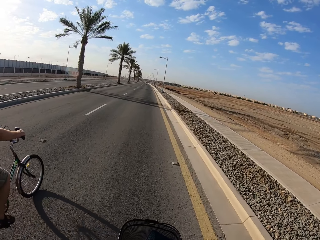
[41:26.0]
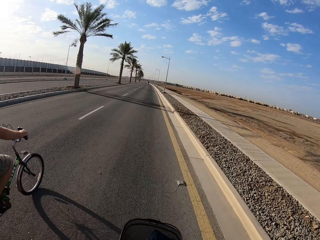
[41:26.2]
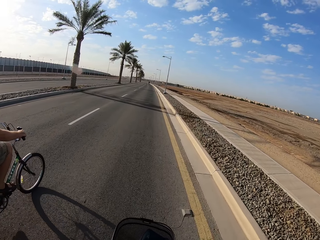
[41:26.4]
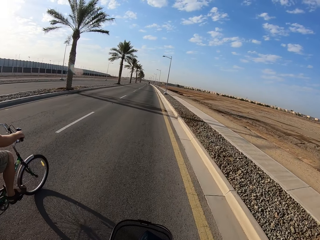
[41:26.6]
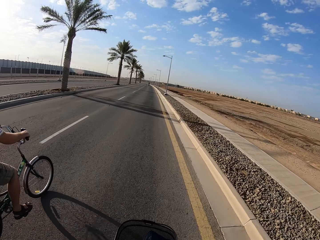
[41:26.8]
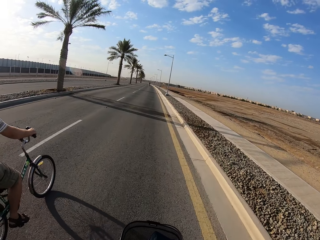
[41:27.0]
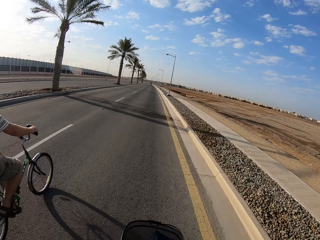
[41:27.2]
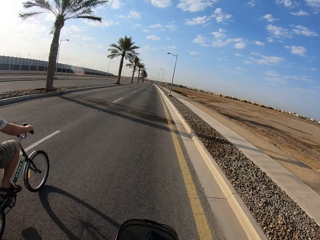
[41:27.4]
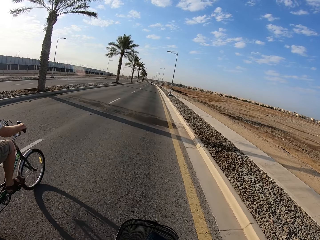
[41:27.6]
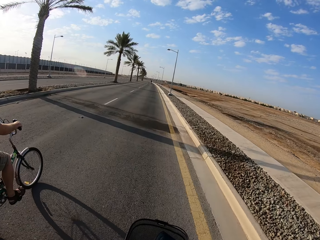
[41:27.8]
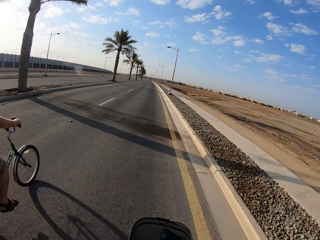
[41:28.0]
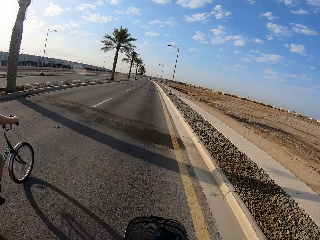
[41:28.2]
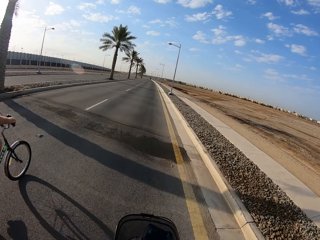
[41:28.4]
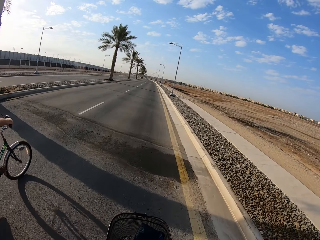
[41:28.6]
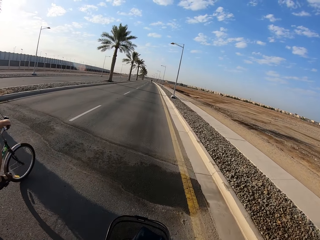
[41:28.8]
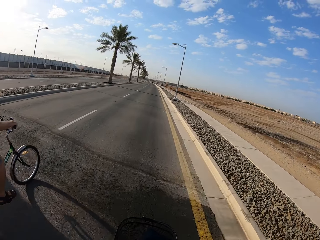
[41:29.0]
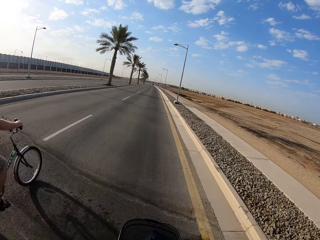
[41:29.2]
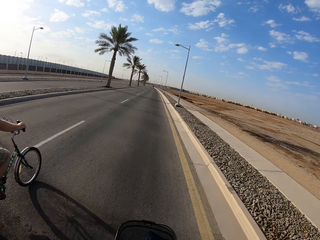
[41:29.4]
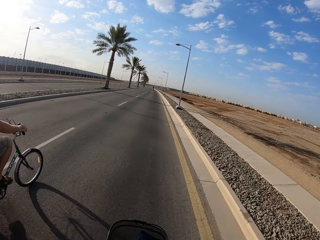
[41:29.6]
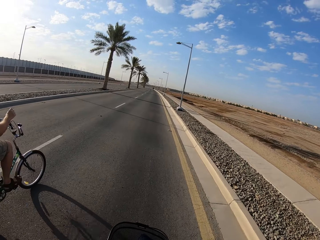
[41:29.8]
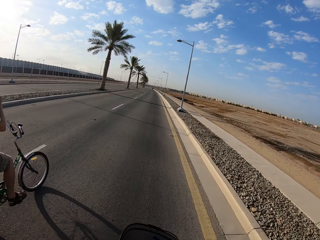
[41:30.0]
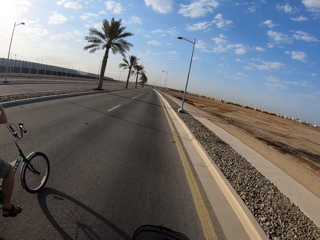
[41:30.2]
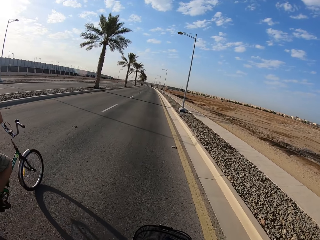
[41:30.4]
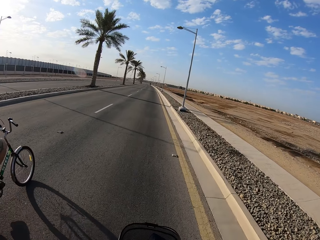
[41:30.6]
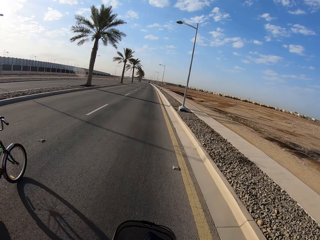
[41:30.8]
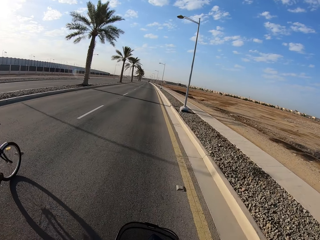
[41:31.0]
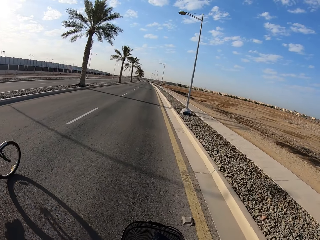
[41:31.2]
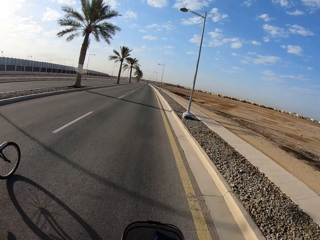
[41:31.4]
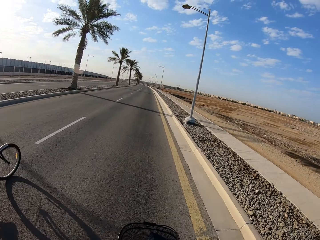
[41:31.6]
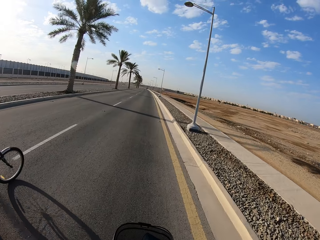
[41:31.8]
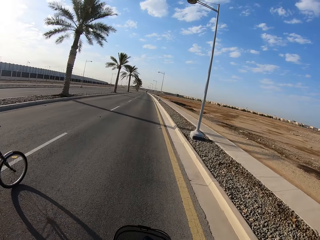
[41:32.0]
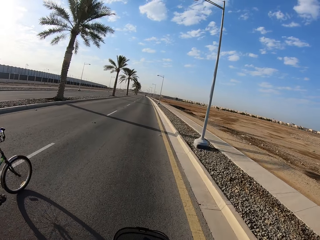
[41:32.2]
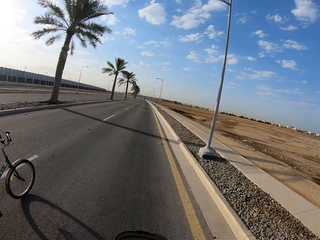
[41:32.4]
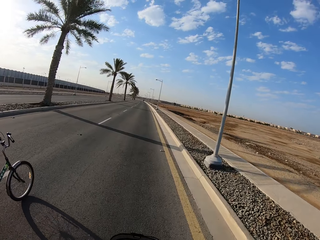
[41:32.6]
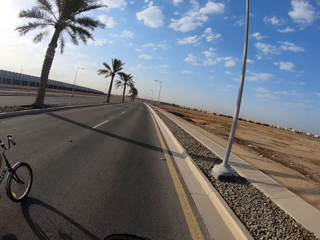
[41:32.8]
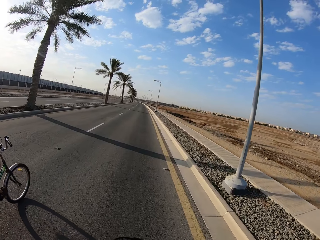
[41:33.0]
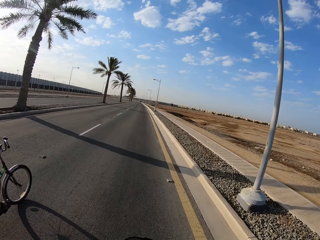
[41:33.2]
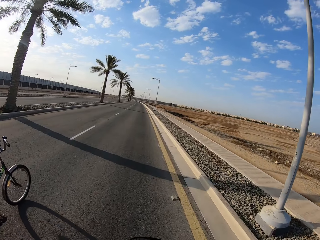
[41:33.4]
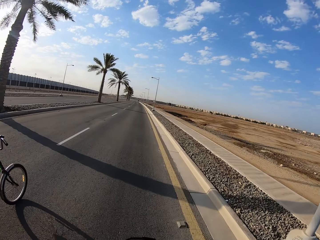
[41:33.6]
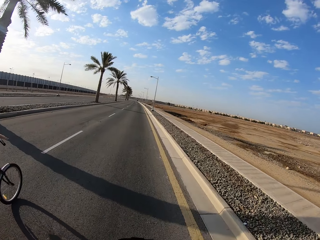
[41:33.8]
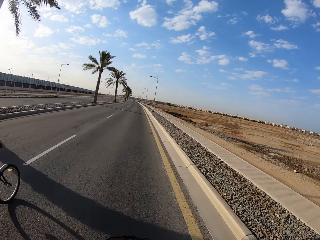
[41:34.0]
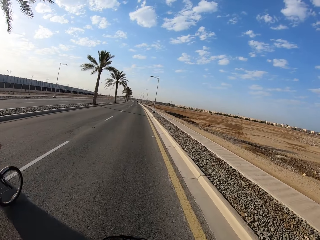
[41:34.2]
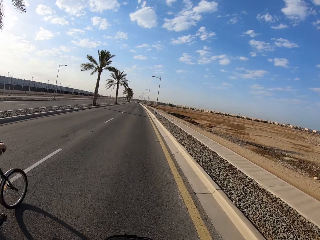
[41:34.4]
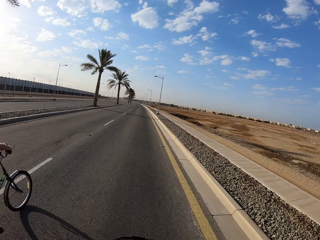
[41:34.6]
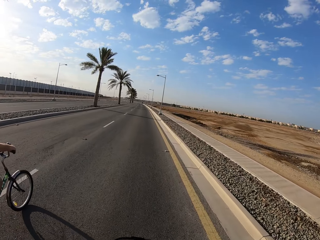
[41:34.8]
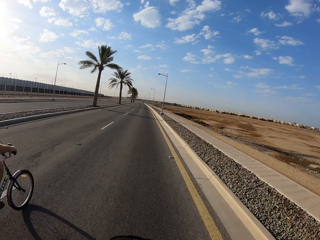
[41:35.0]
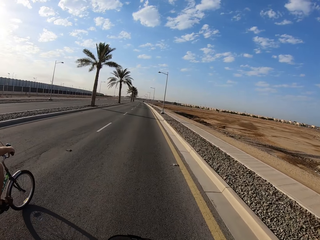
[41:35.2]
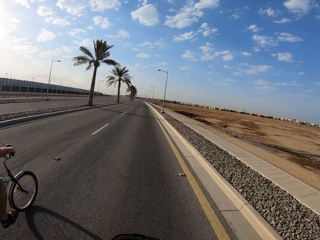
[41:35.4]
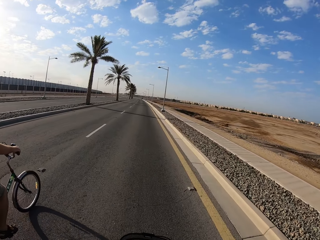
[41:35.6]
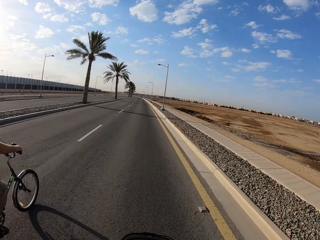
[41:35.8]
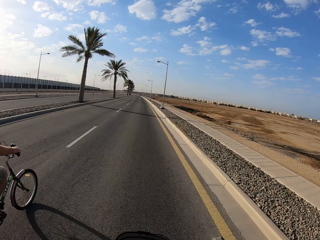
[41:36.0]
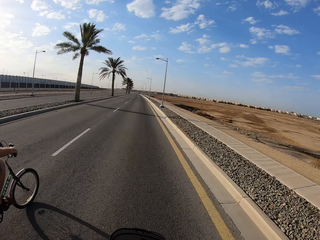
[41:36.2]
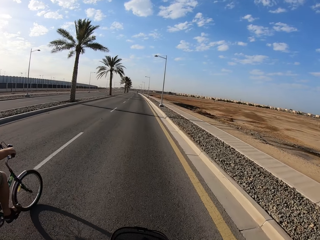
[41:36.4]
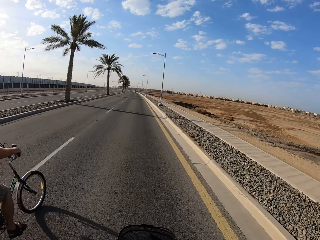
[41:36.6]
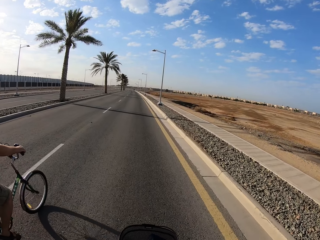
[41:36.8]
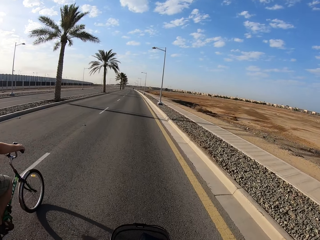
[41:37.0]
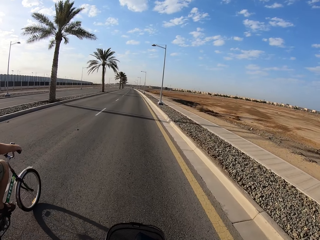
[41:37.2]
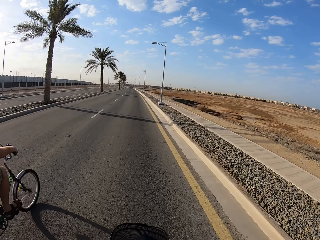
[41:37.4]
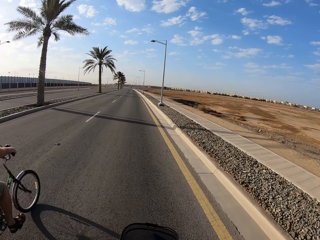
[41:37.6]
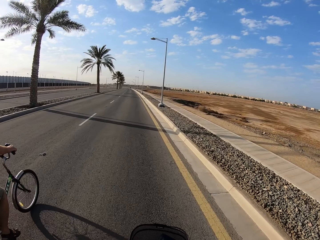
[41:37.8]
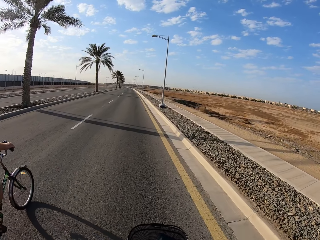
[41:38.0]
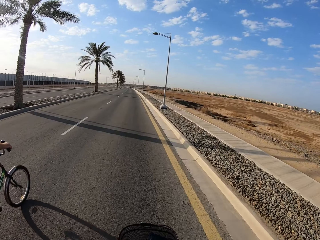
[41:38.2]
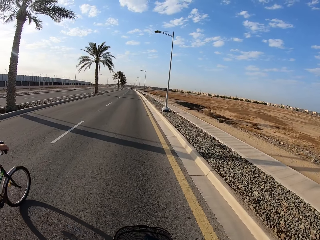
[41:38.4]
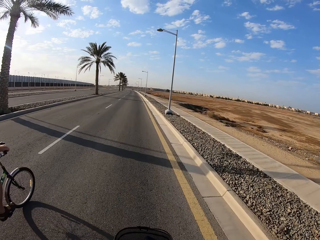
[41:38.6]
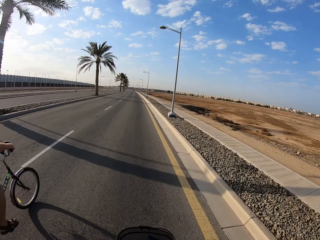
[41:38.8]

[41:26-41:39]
A cyclist cycles a bicycle on the road. The cyclist raises his right hand. The camera wearer cycles a bicycle on the road. The cyclist places his right hand on the handlebar of the bicycle. The cyclist cycles the bicycle on the road.

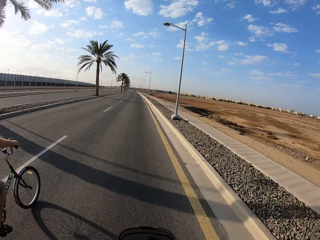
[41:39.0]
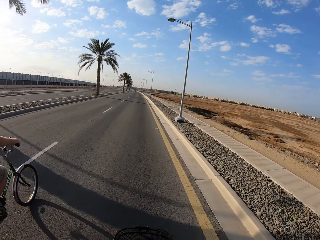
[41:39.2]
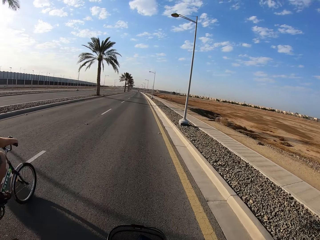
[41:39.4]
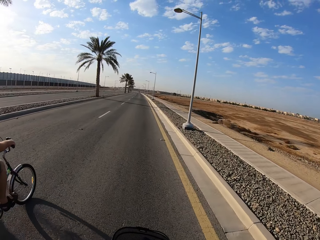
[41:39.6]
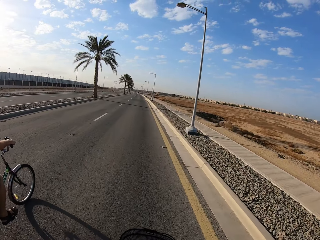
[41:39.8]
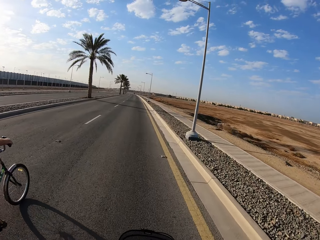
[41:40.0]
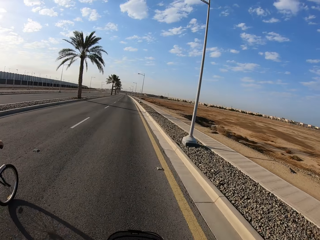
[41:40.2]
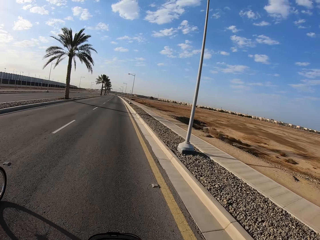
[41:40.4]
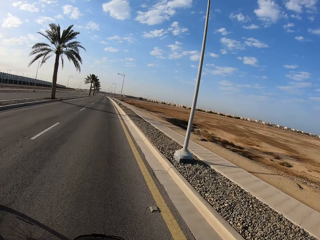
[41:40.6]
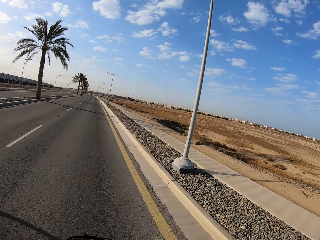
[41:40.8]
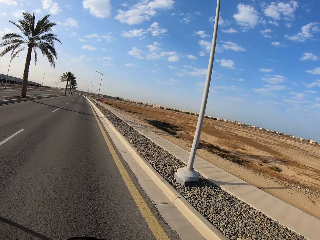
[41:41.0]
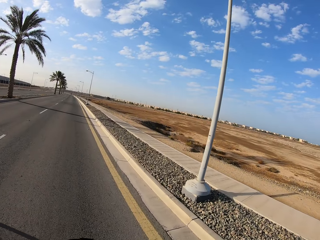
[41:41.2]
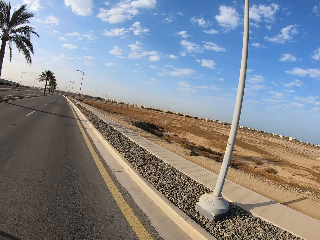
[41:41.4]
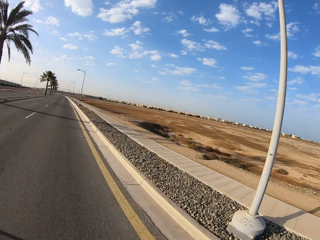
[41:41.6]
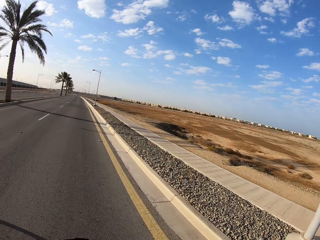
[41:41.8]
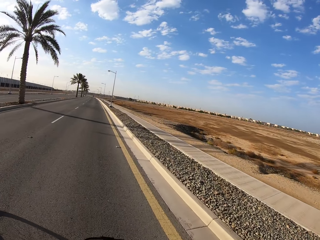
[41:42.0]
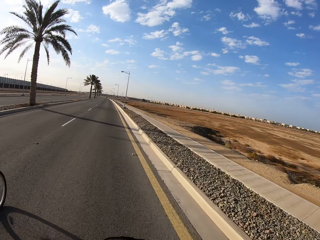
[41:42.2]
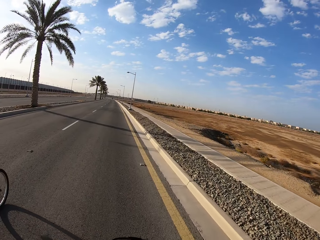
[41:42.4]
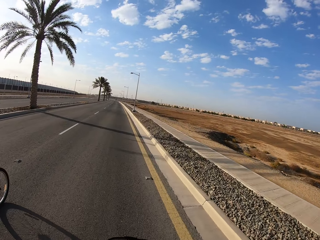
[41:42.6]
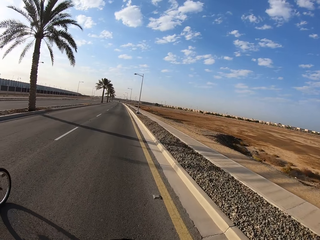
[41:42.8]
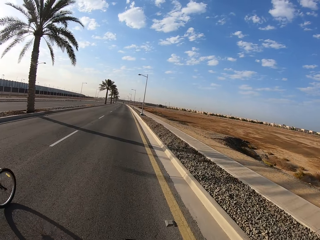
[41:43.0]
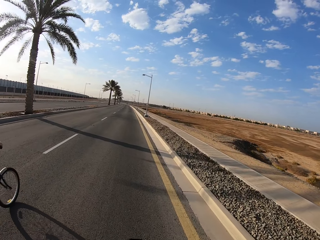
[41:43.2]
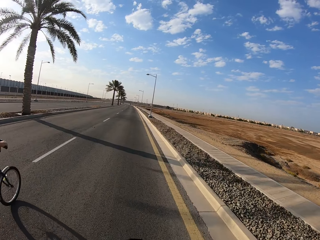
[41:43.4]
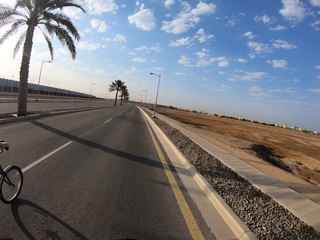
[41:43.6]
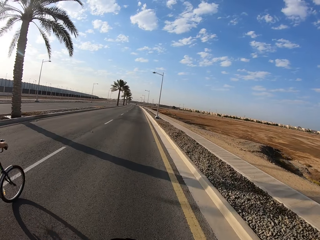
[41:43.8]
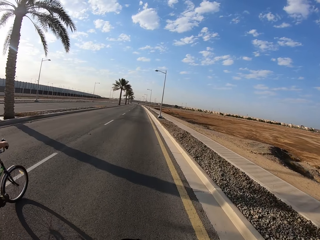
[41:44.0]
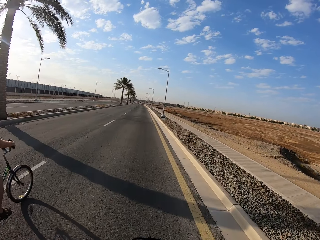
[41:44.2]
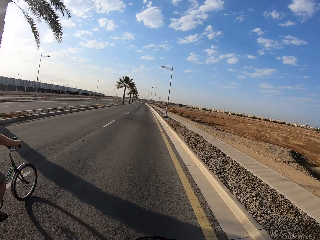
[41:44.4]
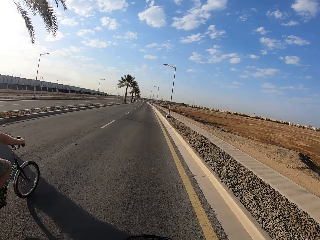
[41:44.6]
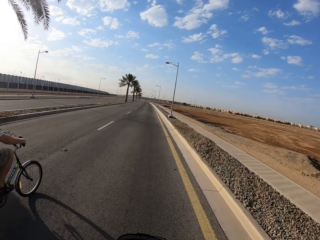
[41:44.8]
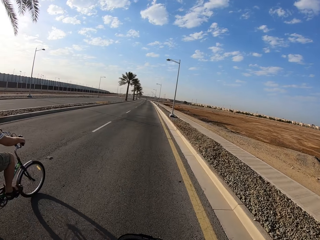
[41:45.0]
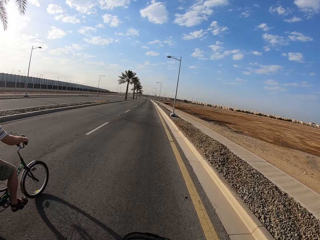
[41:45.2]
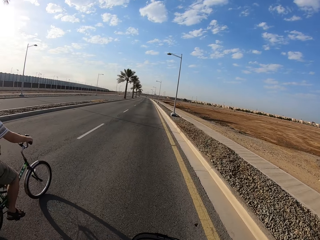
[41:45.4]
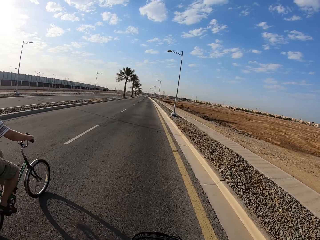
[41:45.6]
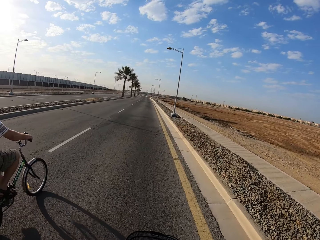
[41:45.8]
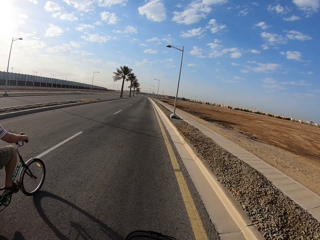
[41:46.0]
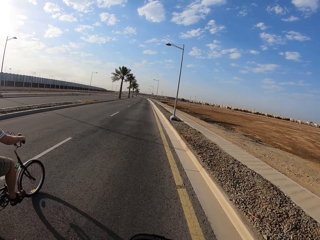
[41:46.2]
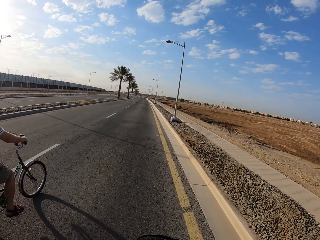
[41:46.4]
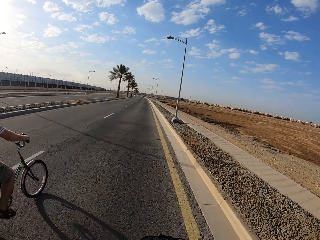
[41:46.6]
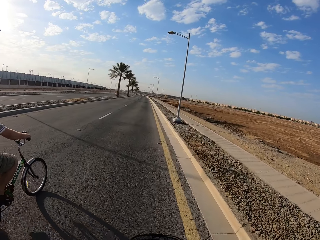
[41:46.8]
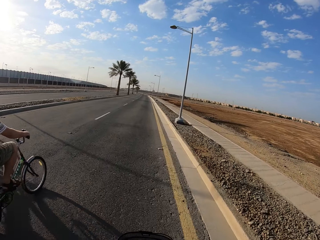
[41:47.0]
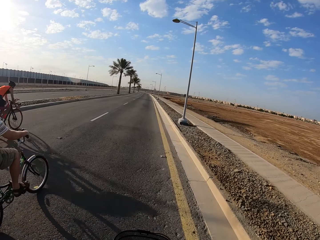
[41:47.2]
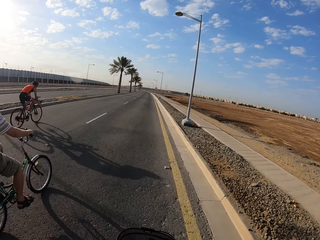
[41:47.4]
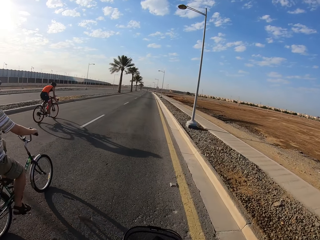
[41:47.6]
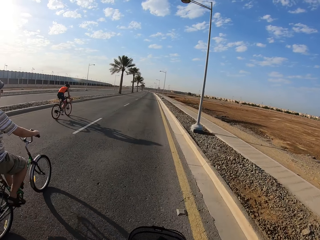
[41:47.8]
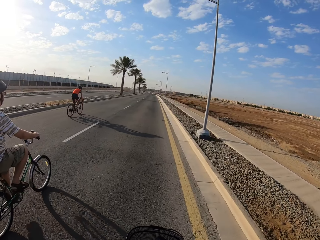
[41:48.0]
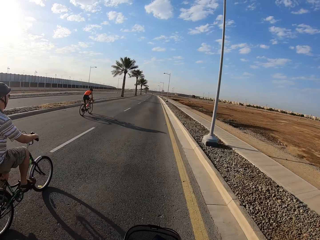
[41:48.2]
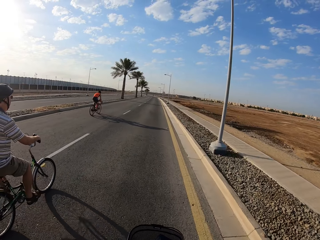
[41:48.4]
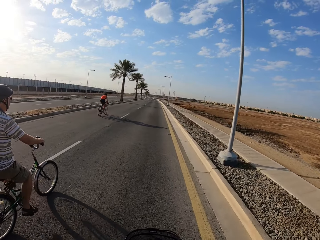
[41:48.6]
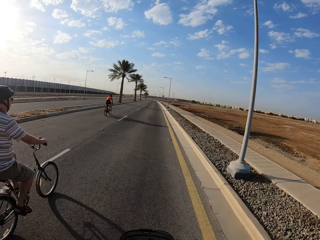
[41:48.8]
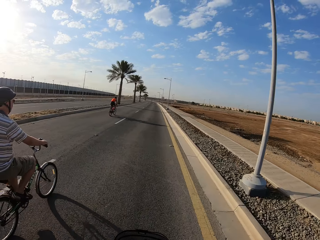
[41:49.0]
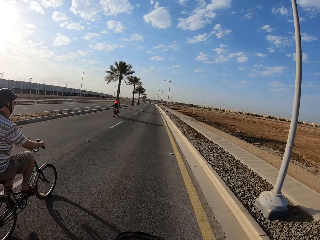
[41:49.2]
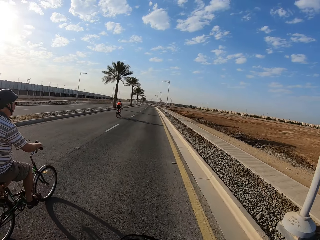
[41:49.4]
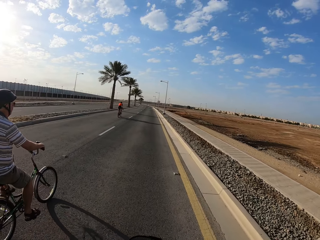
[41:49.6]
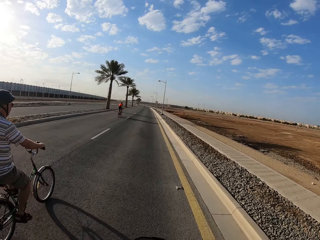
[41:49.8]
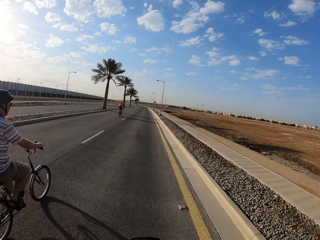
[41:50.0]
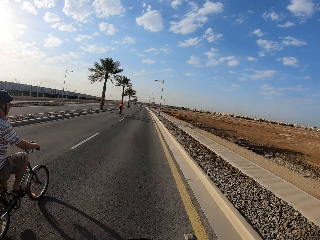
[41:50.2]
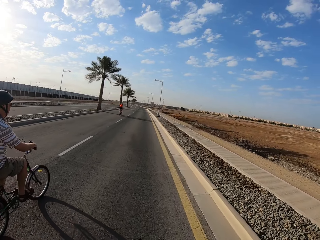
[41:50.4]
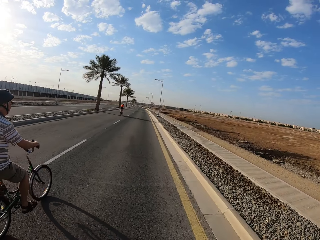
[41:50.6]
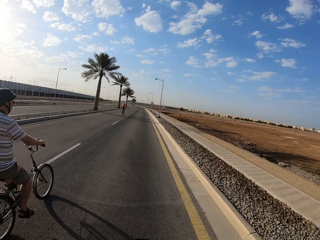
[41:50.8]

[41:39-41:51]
The camera wearer cycles a bicycle on the road. A cyclist cycles a bicycle on the road. Another cyclist cycles a bicycle away from the camera wearer on the road.
